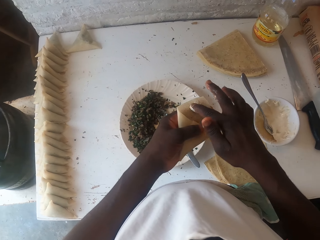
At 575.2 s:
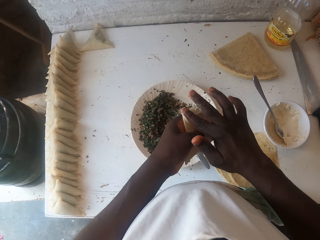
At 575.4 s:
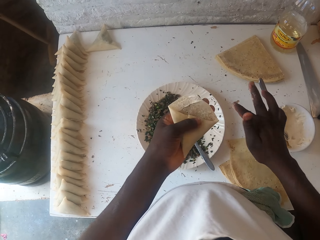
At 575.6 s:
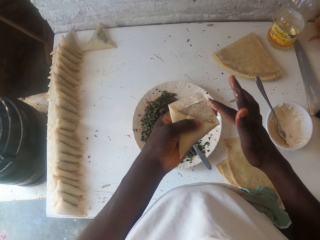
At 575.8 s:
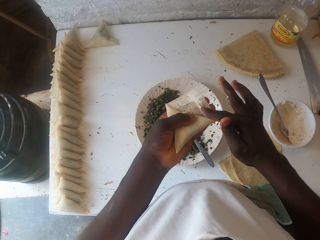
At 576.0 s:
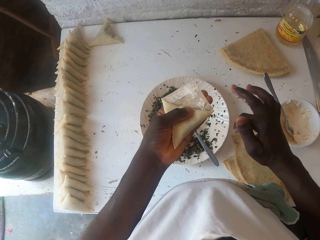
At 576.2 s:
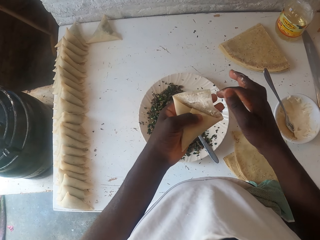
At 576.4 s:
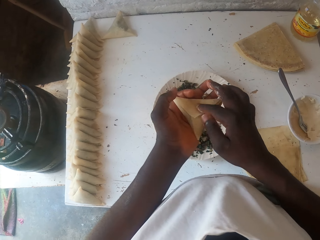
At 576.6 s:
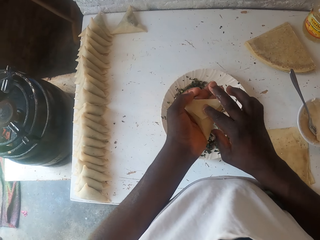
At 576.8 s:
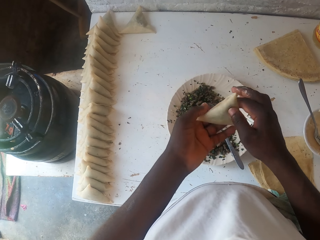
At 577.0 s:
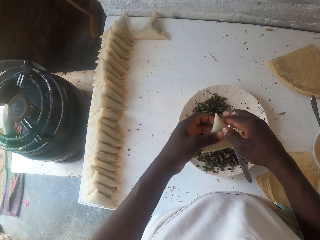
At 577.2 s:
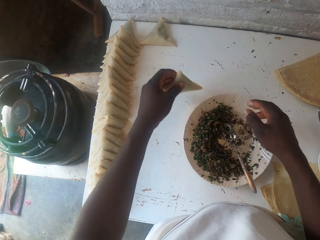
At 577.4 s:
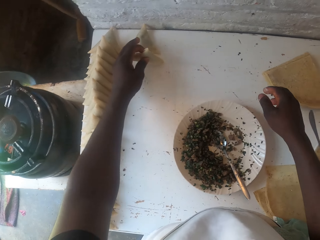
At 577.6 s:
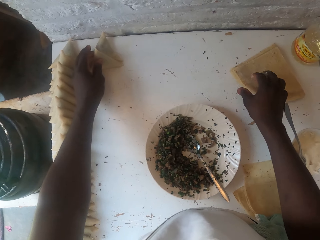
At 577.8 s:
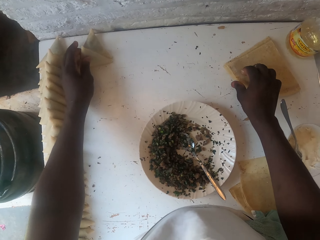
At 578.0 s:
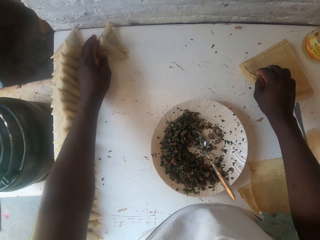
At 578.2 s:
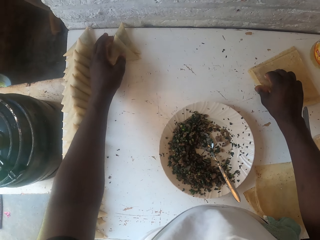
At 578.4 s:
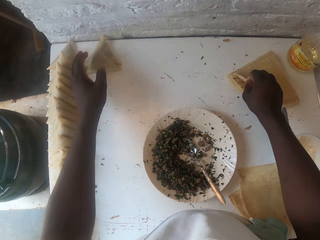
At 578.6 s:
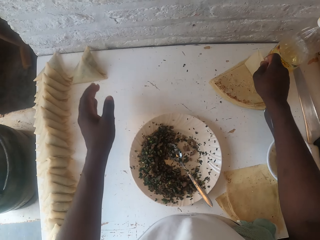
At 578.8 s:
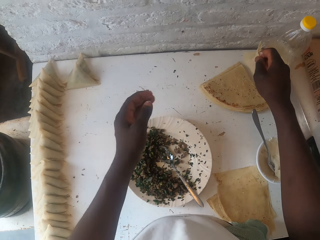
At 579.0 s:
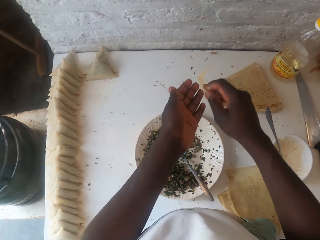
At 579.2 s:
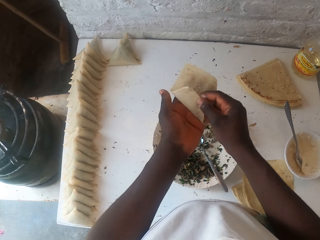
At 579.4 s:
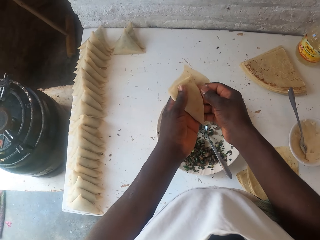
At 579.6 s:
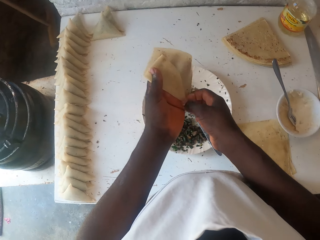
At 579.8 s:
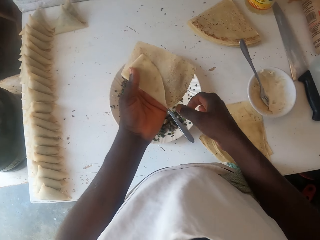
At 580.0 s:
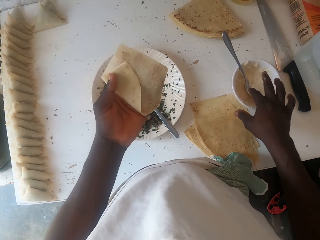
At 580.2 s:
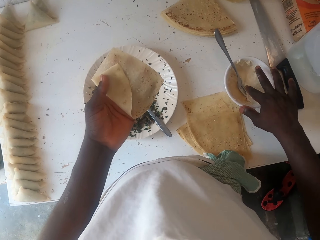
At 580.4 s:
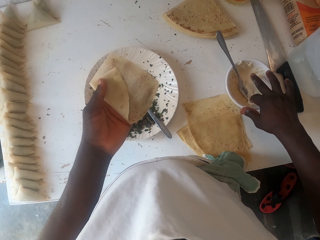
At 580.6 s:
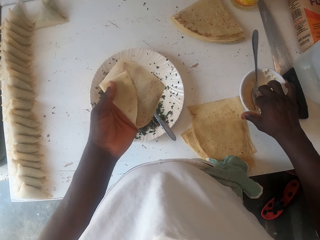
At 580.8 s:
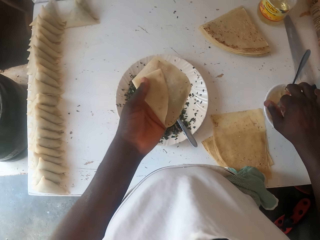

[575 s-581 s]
The camera wearer smears the liquid dough on the dough. They fold the dough, move the dough on the hand, and put the dough on the table. They take the dough on the table. They fold the dough. They put the dough on the hand. They take the liquid dough on the dish with a finger.

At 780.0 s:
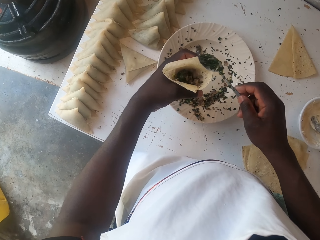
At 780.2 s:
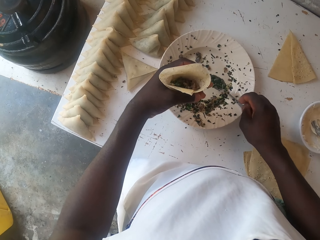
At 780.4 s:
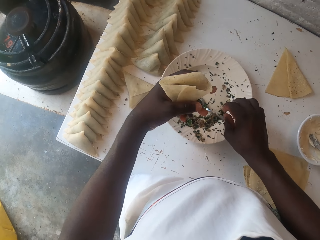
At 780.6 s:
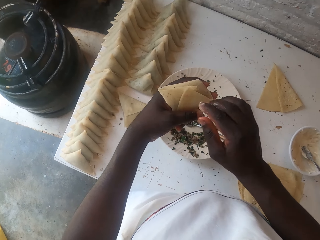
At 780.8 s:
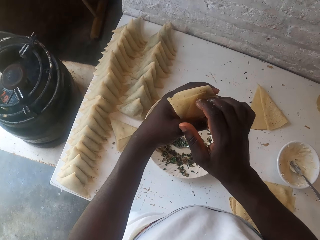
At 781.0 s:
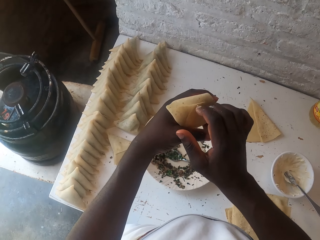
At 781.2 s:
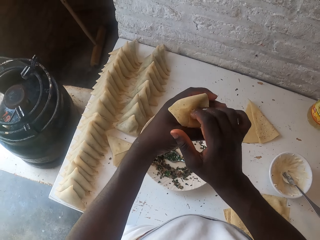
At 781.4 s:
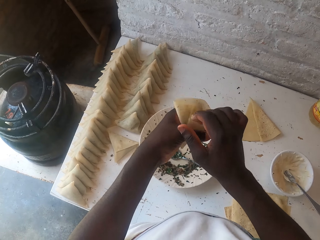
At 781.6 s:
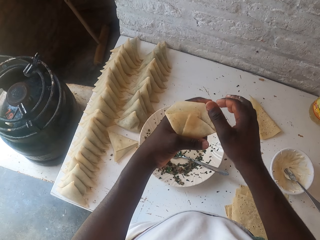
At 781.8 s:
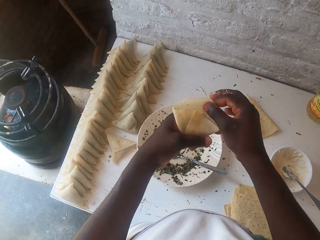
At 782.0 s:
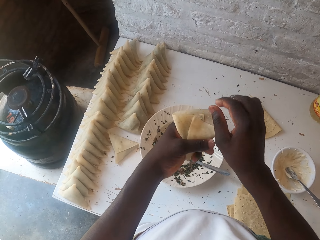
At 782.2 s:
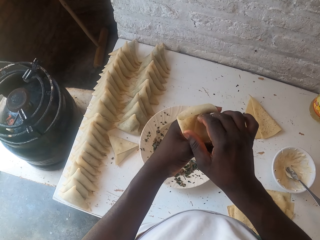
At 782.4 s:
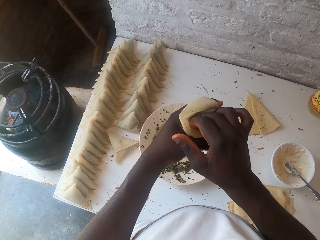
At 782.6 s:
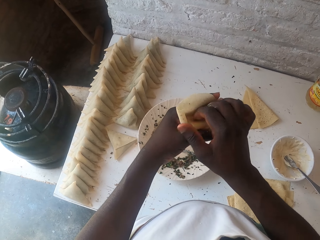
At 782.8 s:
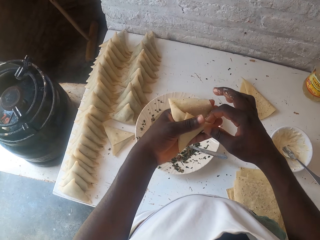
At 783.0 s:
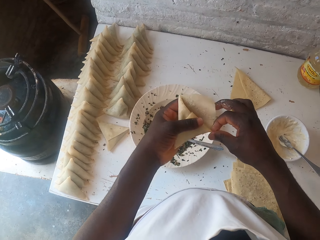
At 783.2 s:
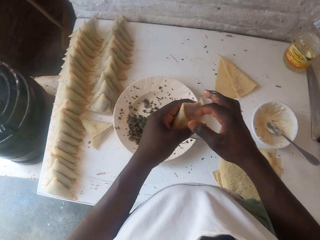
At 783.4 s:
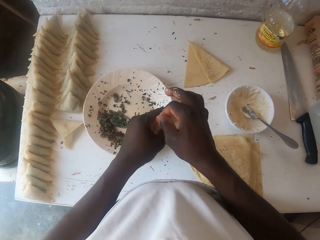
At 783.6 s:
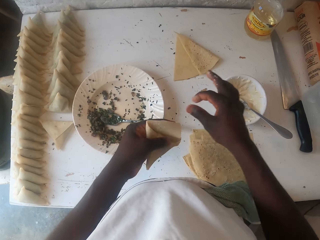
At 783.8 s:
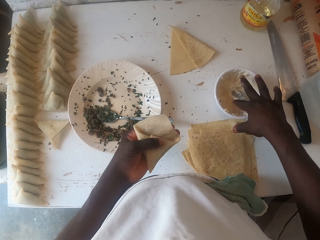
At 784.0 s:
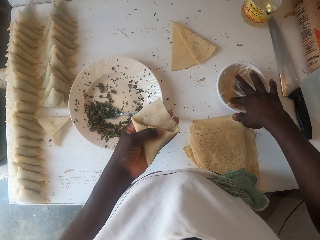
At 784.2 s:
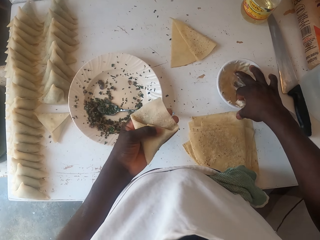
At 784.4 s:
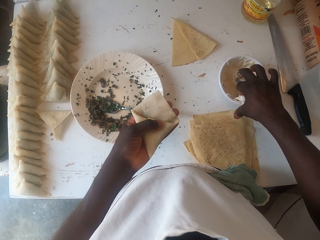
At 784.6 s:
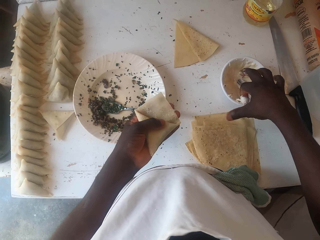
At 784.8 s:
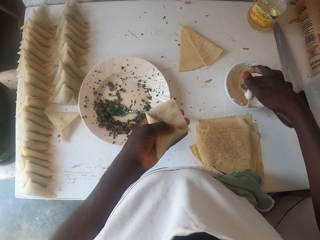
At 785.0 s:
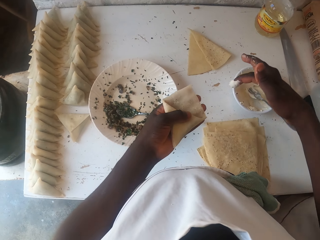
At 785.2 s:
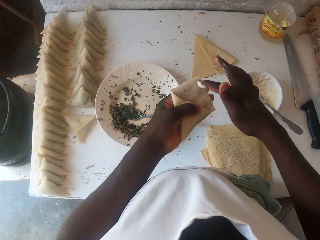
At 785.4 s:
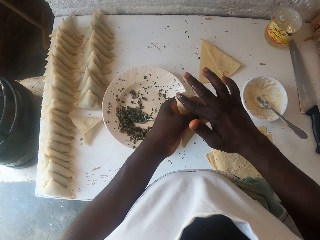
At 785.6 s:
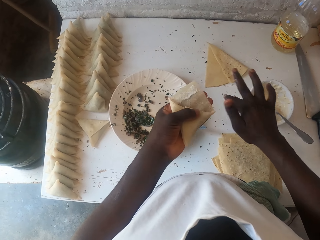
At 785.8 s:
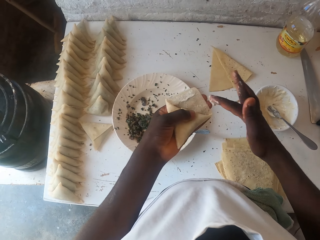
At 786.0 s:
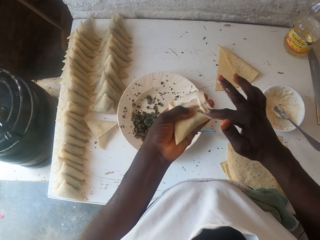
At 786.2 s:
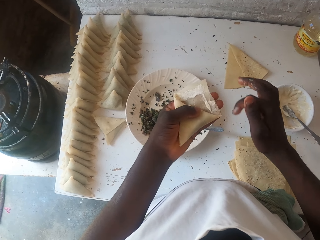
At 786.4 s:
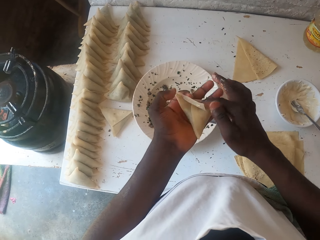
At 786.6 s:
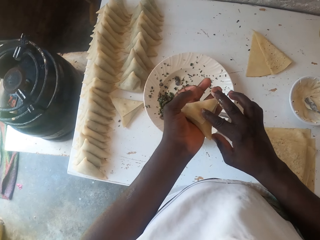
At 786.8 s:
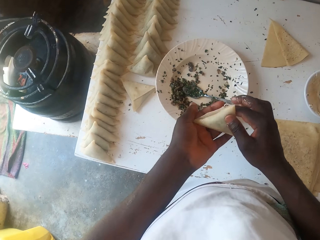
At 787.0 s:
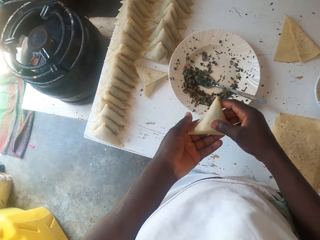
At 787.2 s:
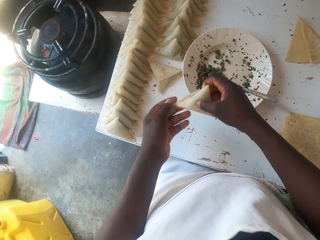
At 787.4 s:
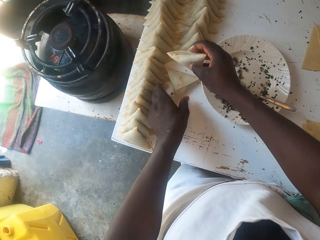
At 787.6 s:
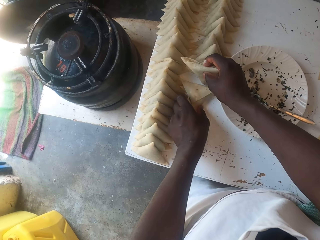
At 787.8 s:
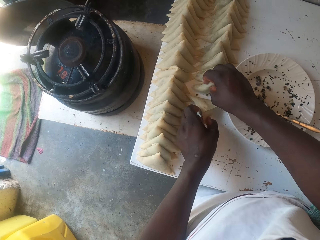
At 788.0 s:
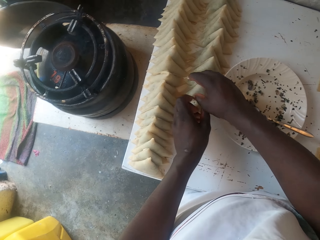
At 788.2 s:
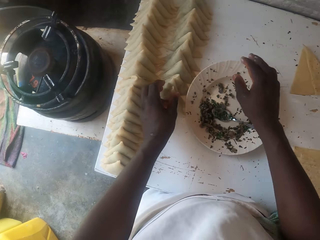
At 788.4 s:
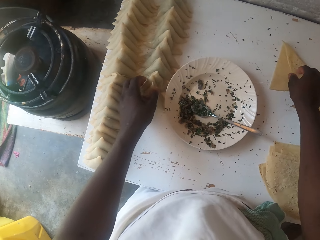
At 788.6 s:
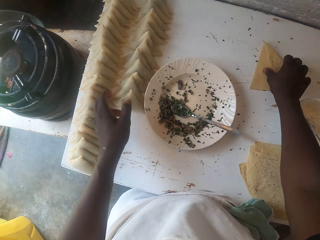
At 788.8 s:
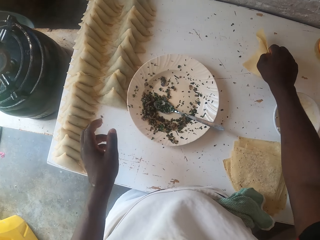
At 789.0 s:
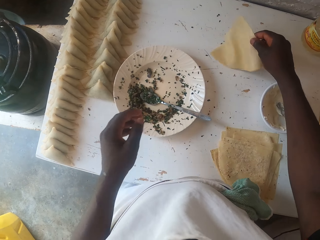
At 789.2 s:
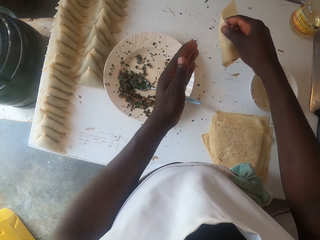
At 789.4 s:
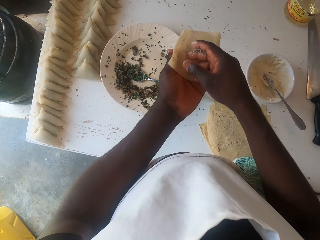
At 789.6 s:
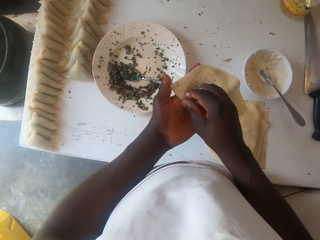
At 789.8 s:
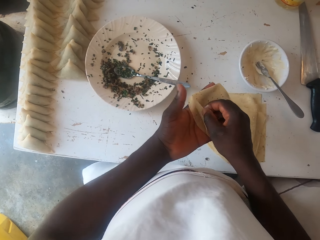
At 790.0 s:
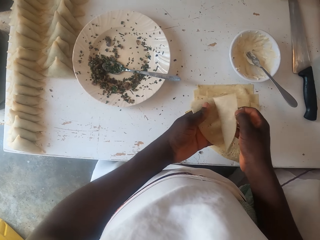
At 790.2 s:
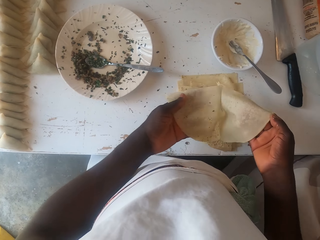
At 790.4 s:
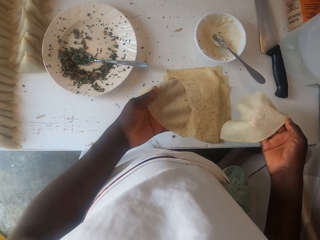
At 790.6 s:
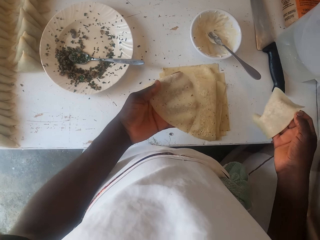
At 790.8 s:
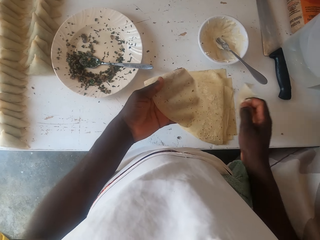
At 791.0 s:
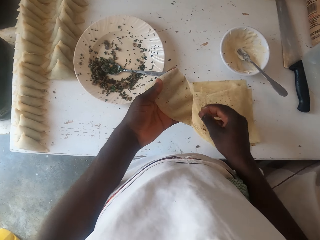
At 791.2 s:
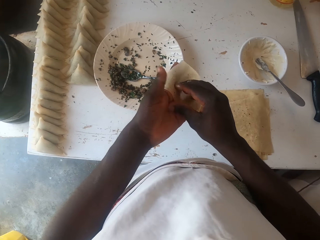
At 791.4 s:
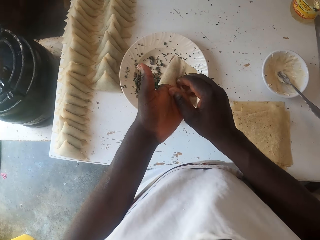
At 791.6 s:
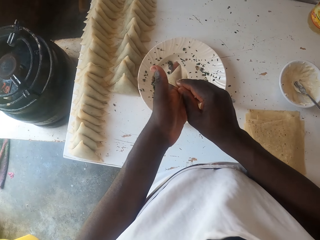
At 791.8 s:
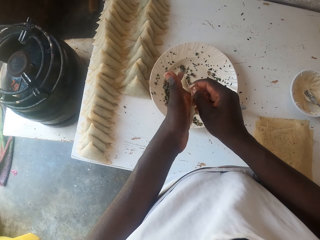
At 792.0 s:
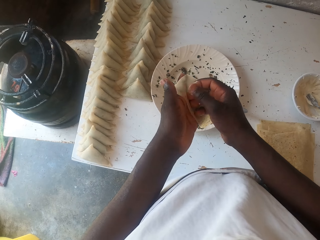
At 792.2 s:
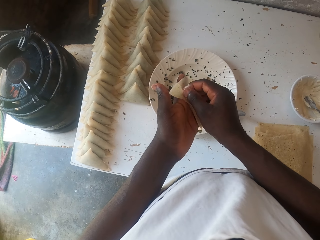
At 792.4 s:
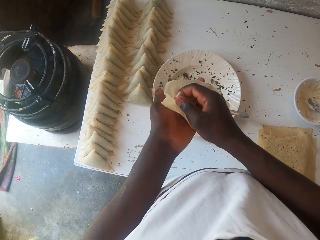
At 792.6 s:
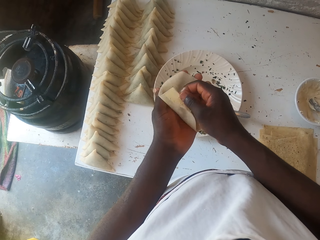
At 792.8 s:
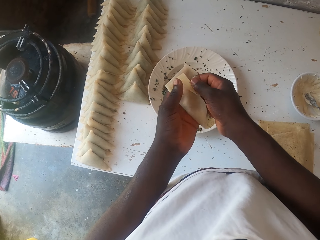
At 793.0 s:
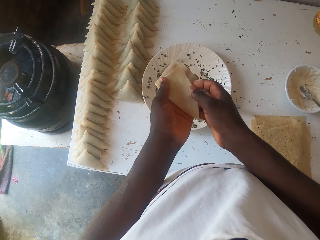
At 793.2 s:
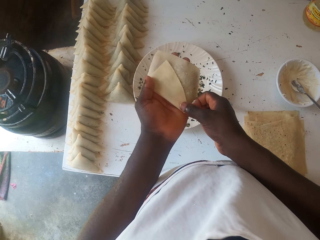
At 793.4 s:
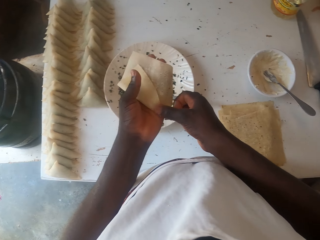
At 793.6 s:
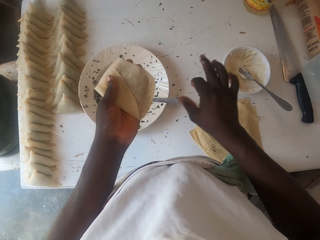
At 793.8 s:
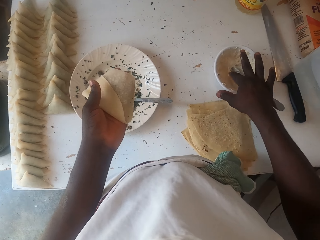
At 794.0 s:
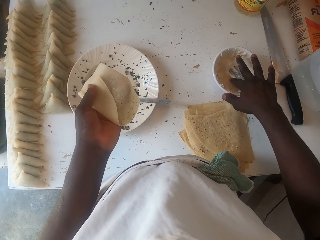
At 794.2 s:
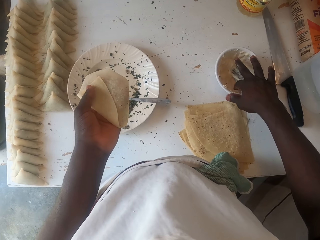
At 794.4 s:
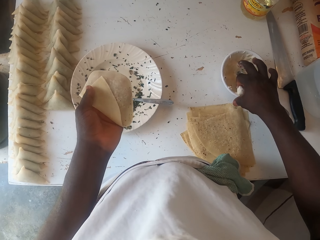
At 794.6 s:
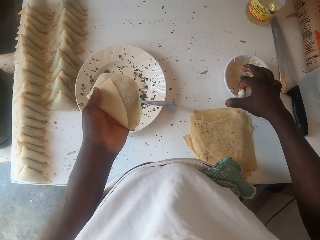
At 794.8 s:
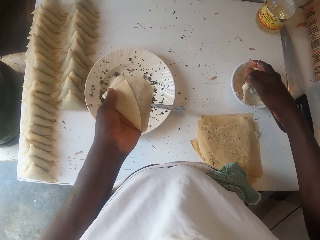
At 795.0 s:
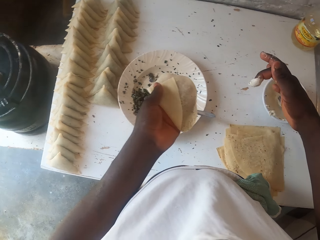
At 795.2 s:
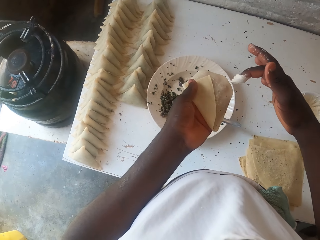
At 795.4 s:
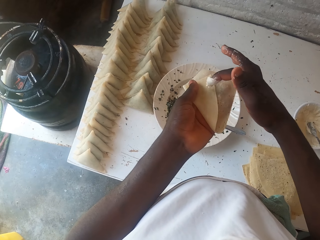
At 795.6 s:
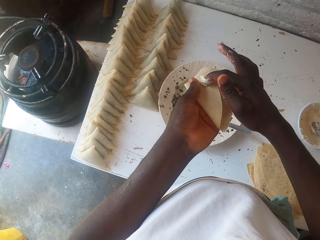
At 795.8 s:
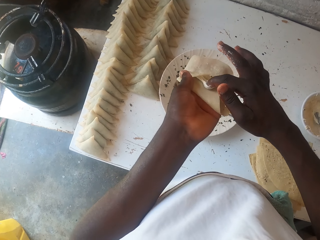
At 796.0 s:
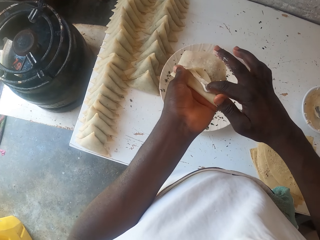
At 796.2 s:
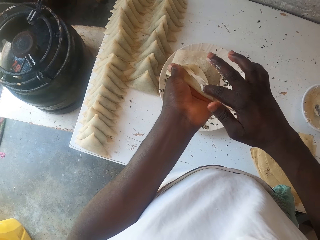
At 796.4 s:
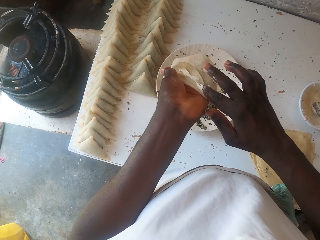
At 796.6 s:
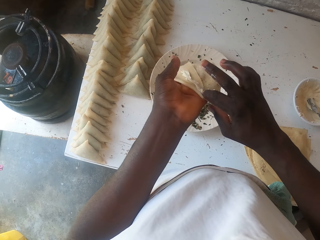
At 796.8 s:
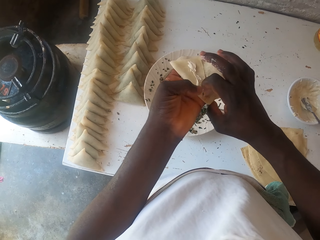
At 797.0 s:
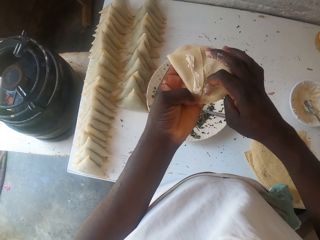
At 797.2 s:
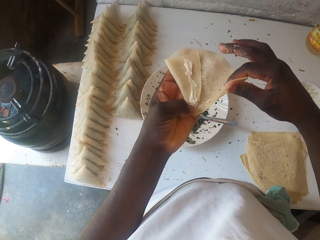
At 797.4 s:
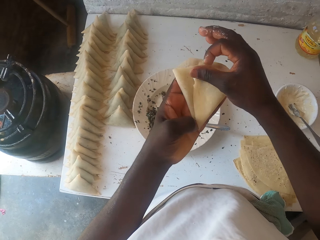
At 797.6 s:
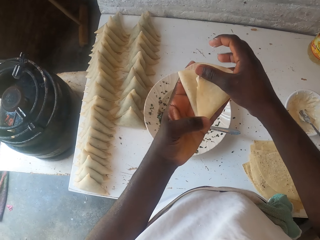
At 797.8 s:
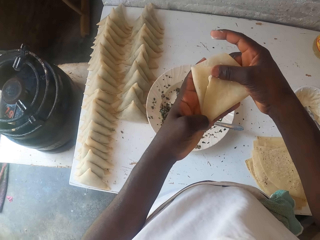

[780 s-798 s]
The camera wearer puts the green grams in the dough. They put the spoon in the dish. They fold the dough. They take the liquid dough. They smear the liquid dough on the dough. They fold the dough. They put the dough down. They pick the dough. They separate the dough on the hand. They put the dough down. They fold the dough. They take the liquid dough. They smear the liquid dough on the dough.
